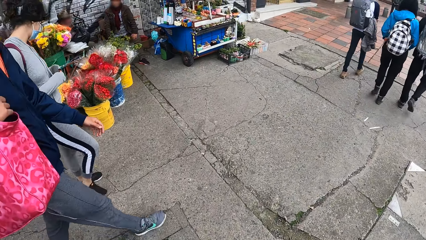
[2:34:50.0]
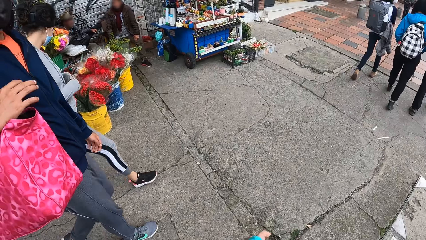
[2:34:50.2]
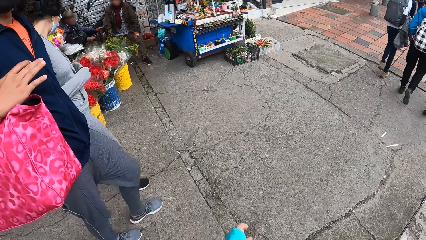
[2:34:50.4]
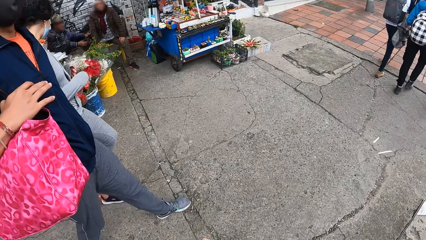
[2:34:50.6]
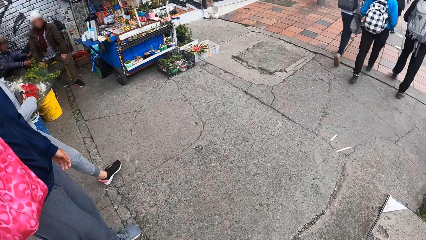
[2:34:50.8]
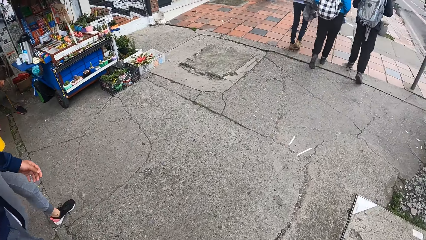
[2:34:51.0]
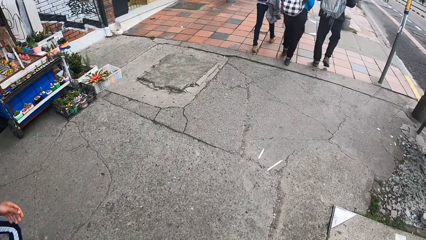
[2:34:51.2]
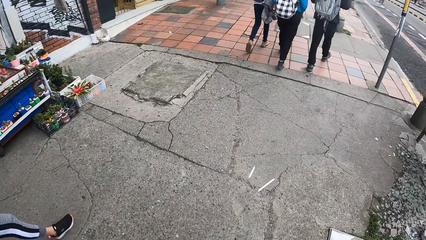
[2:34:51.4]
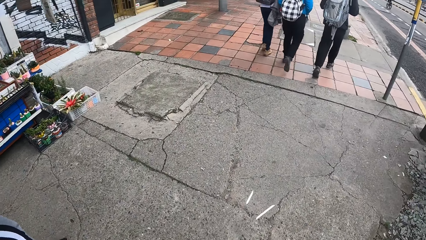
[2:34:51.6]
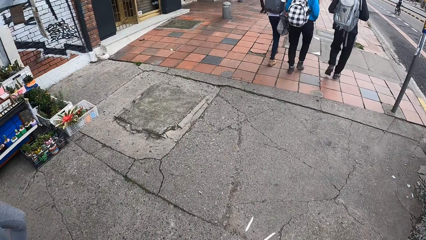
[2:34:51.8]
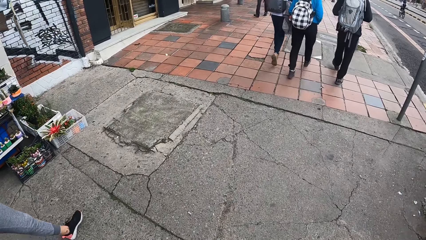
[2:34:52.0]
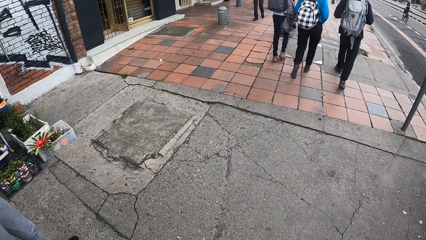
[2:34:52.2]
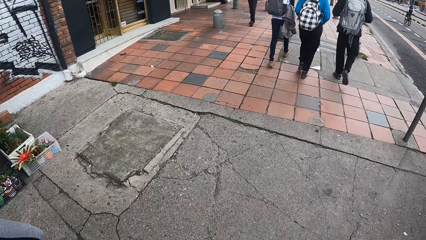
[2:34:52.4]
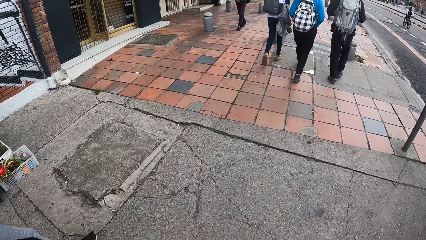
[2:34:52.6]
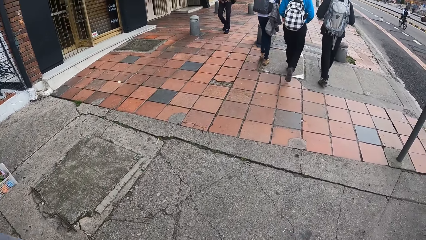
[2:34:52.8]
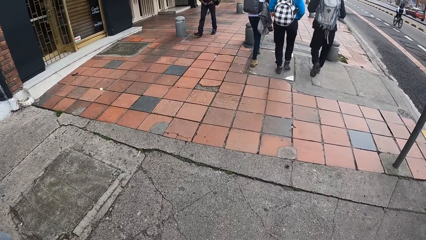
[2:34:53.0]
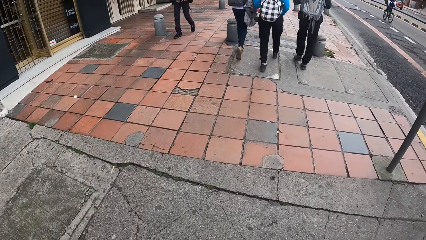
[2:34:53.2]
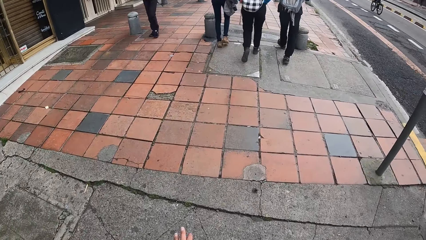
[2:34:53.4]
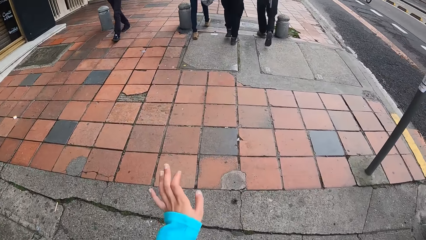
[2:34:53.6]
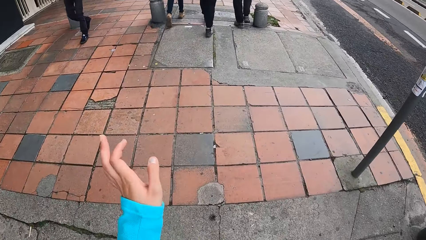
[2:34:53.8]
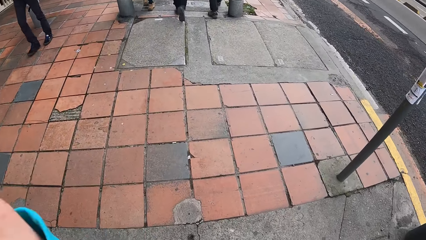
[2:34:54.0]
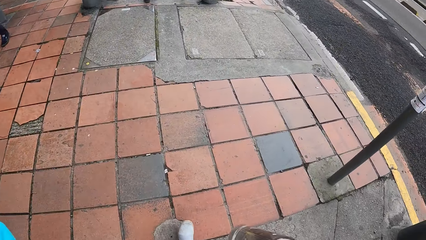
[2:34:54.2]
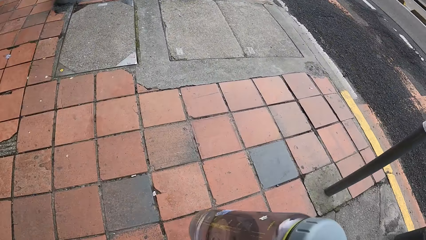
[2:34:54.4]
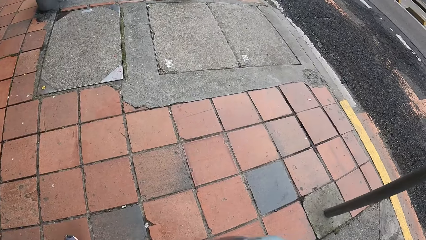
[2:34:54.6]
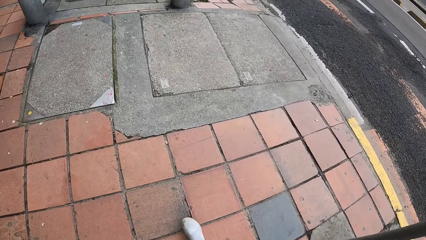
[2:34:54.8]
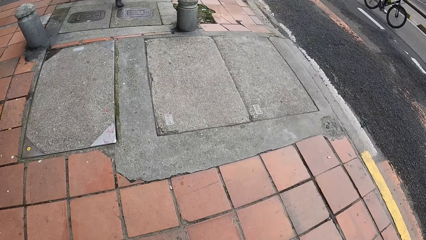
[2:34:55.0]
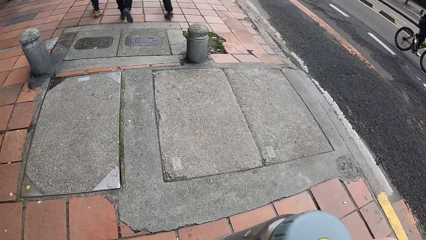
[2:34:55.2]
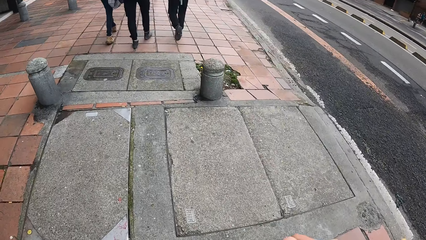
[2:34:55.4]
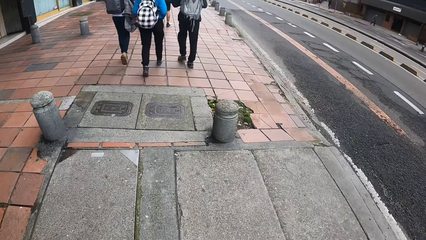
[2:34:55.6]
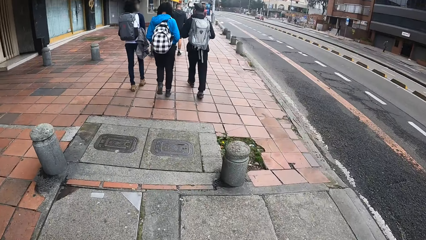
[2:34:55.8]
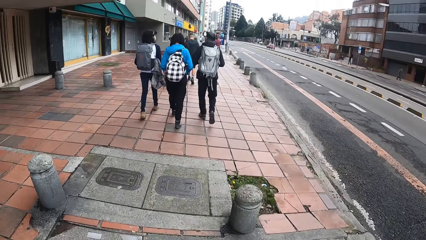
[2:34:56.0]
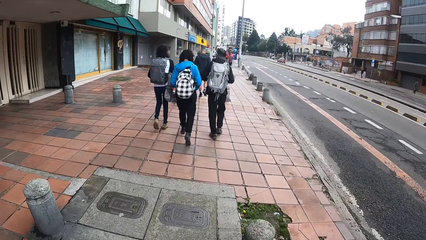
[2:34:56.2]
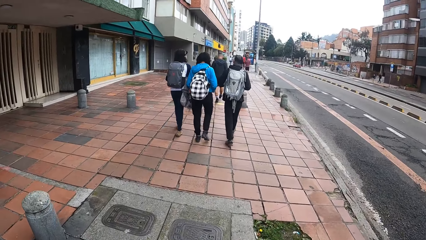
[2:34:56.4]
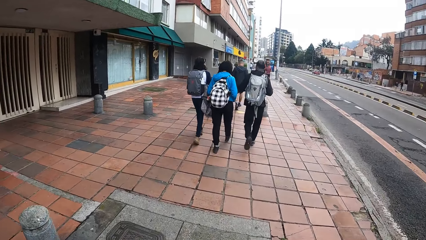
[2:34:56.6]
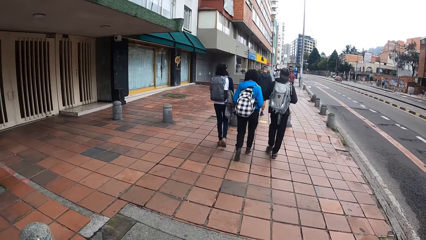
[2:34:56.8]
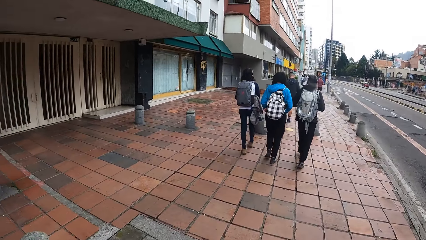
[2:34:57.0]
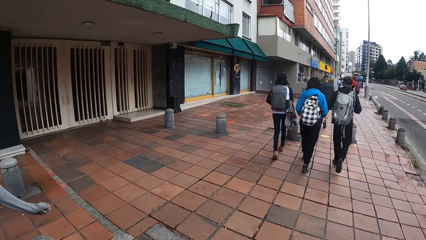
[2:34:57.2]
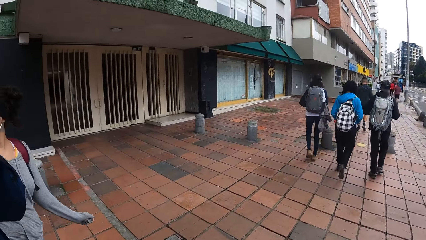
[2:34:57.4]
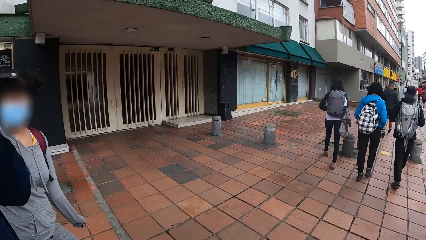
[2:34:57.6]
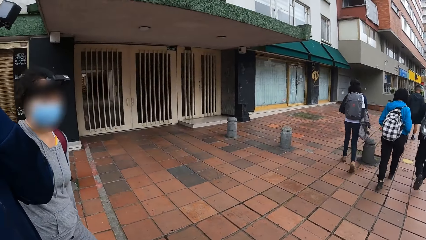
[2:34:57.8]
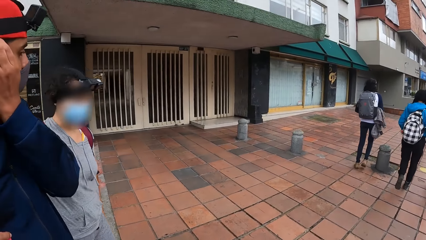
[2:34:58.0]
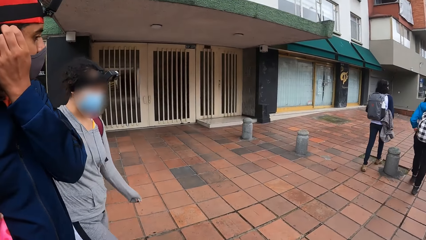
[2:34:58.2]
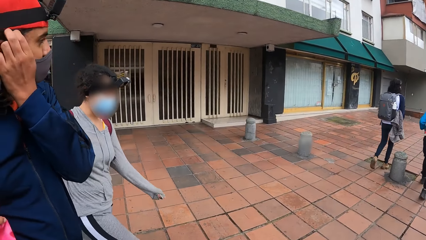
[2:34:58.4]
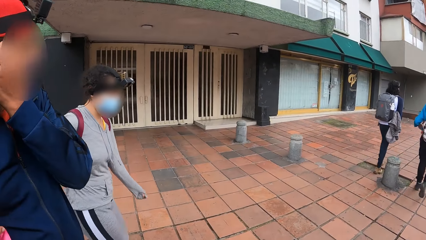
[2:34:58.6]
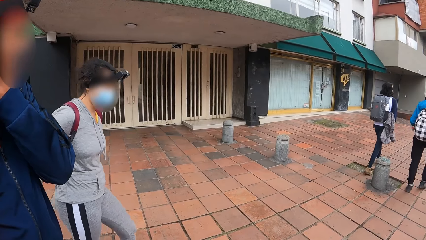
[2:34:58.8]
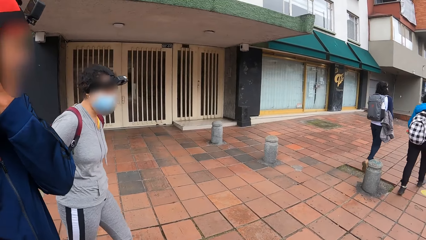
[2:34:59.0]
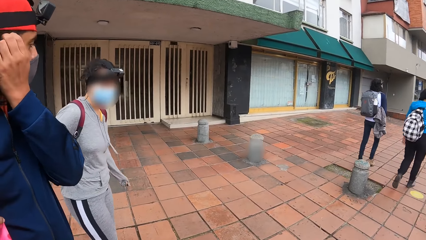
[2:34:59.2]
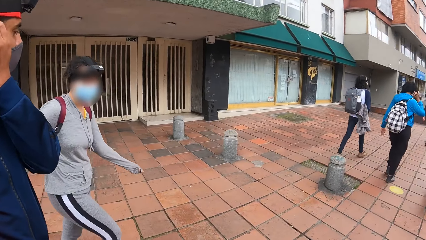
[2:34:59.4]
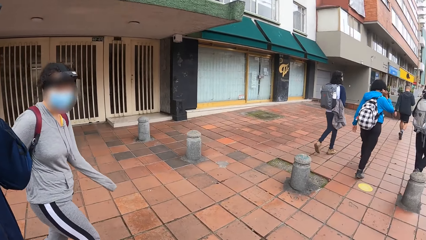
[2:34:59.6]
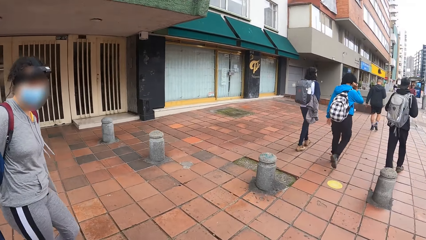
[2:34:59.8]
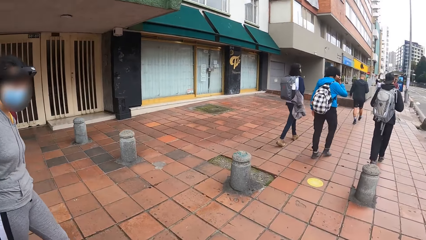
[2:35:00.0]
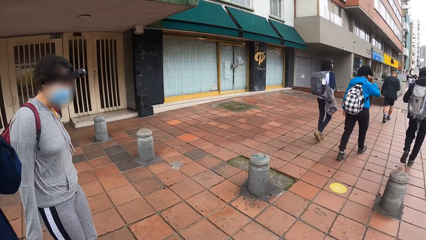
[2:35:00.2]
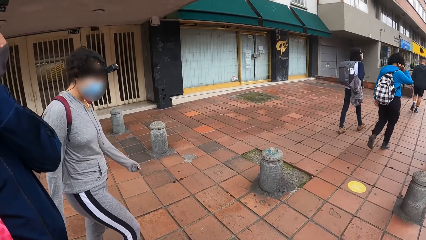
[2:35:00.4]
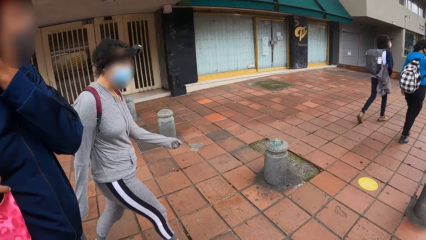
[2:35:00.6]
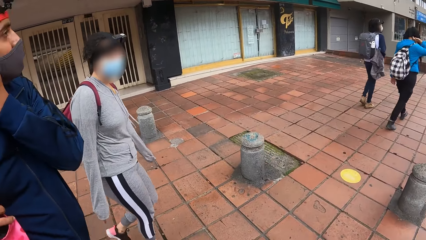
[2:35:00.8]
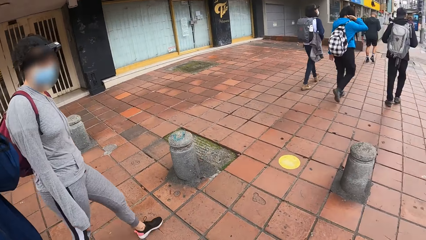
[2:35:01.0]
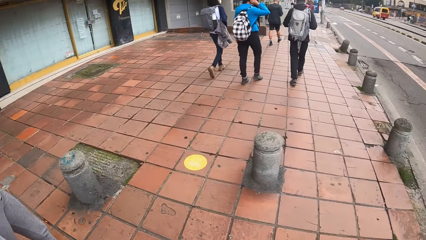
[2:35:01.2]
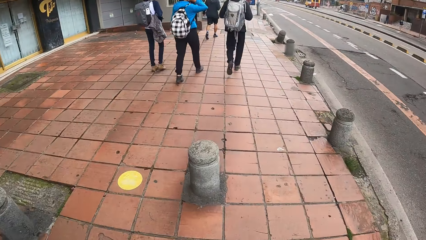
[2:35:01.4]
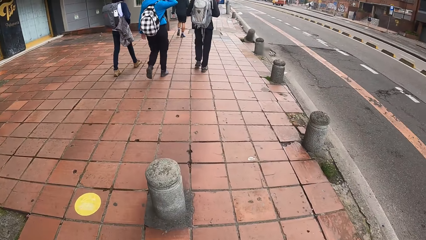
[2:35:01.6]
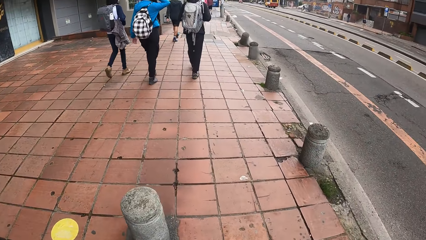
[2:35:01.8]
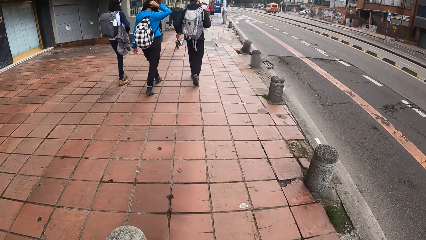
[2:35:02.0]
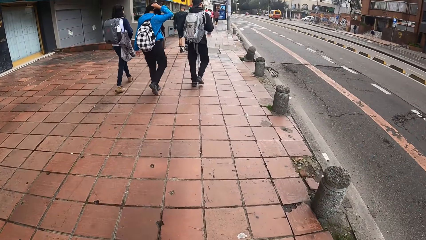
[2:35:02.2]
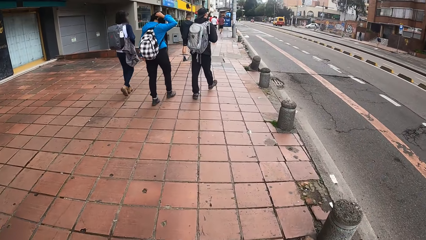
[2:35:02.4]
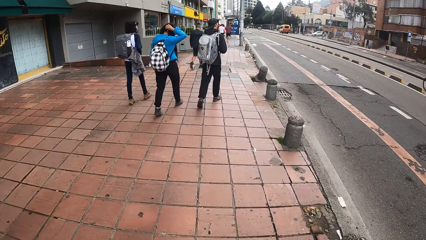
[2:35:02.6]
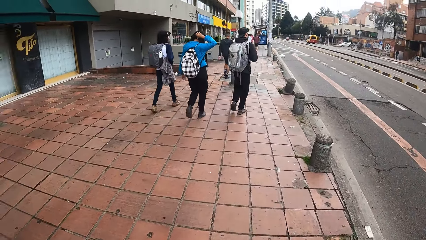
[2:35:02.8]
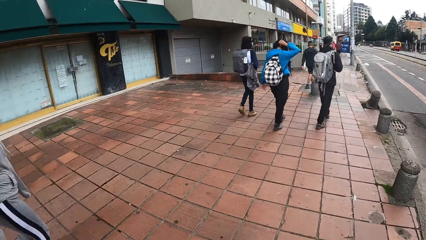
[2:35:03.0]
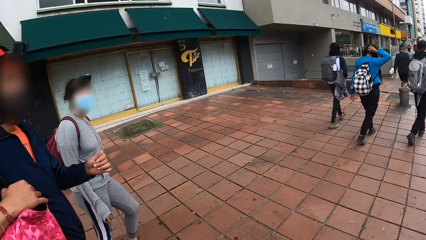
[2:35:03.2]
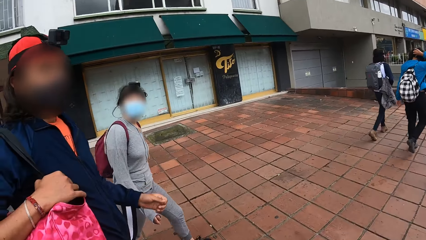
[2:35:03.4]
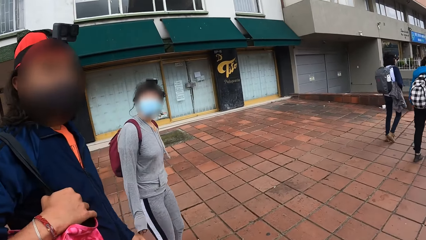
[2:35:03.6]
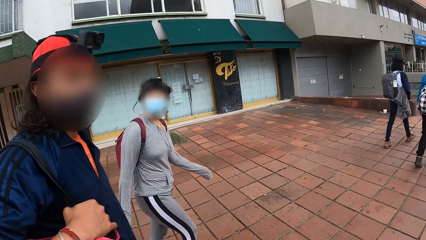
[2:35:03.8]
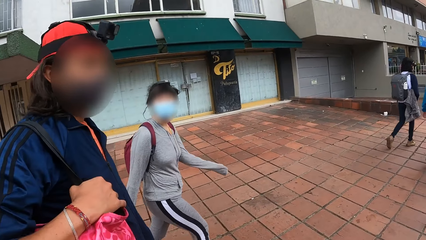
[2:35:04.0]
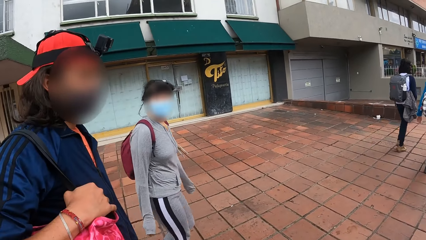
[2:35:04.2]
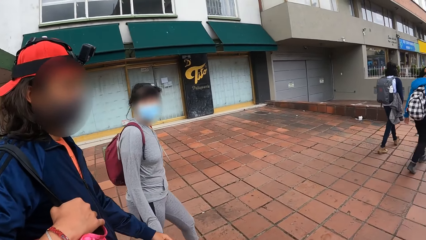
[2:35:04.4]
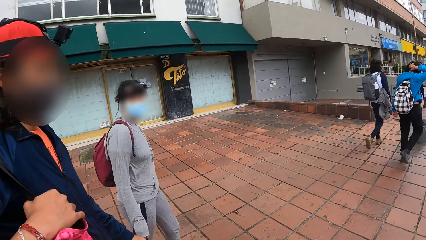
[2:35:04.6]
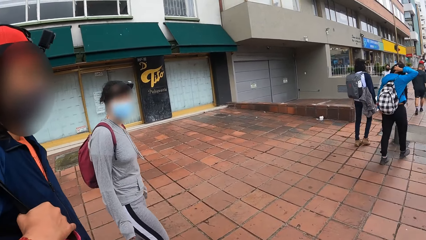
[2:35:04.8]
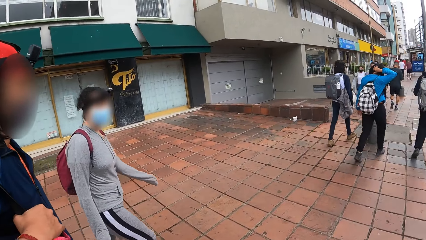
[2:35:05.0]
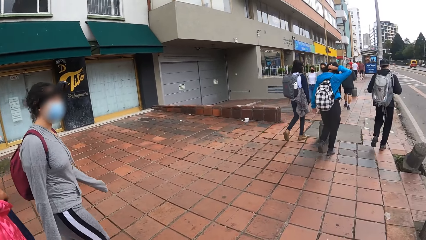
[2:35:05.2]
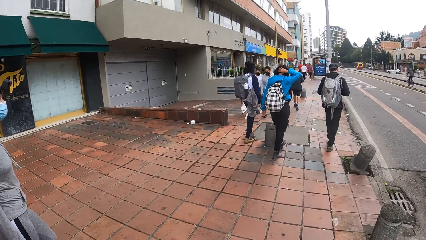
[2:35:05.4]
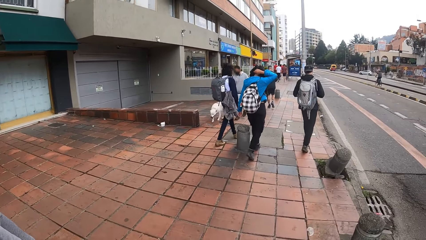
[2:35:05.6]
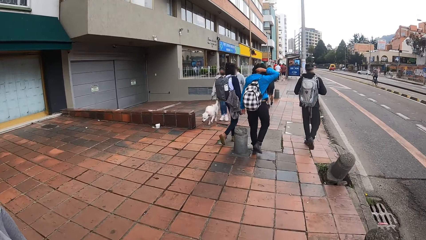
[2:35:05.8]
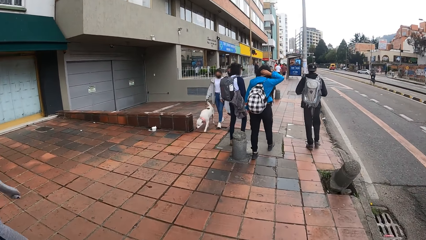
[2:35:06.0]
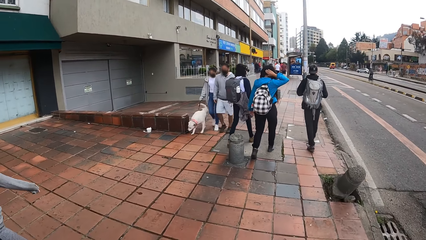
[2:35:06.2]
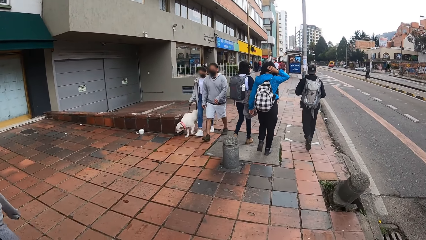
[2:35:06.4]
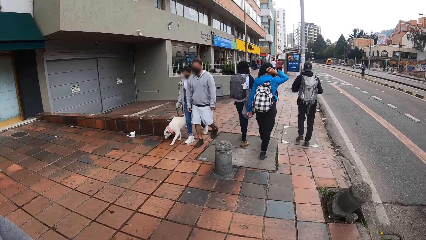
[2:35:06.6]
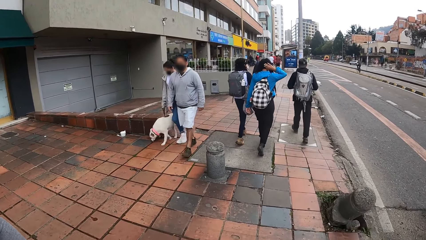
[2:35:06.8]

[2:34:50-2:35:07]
The man scratches his ear with his left hand. The camera wearer stares down. They interact with a lady.
